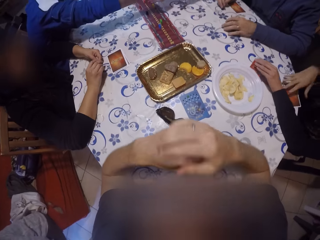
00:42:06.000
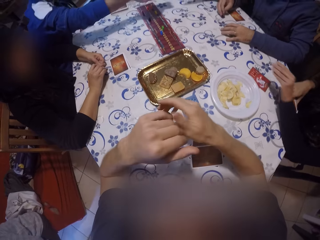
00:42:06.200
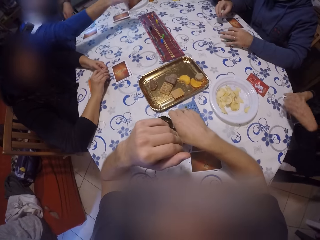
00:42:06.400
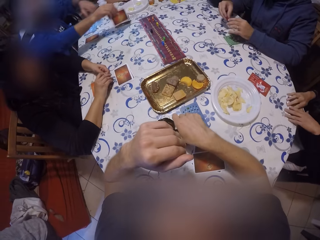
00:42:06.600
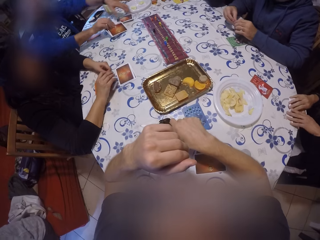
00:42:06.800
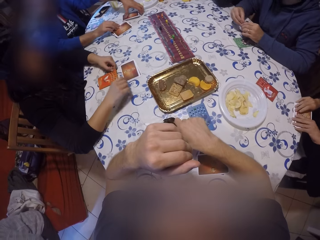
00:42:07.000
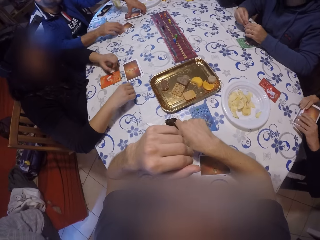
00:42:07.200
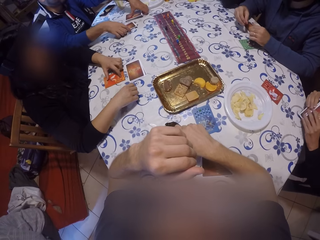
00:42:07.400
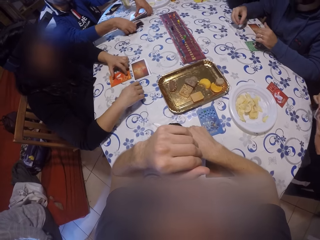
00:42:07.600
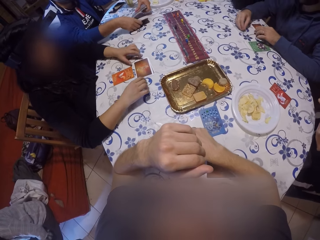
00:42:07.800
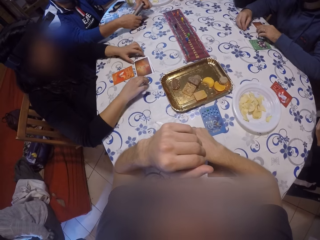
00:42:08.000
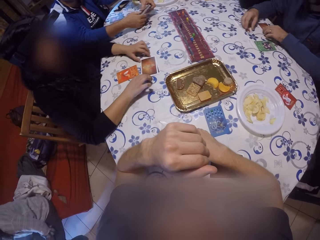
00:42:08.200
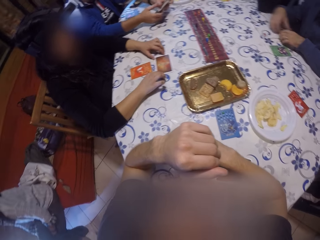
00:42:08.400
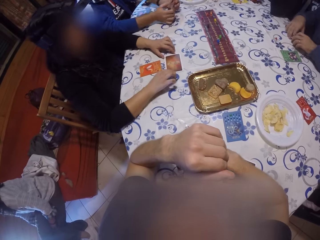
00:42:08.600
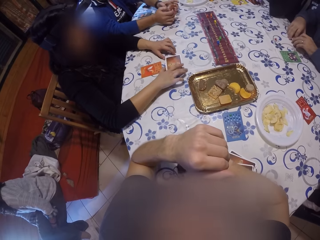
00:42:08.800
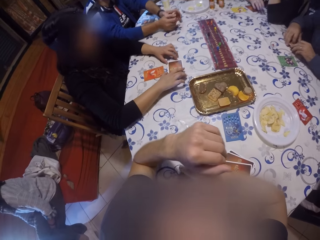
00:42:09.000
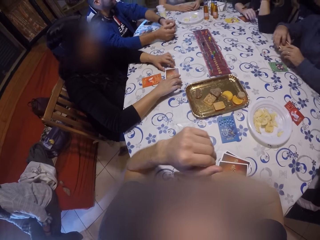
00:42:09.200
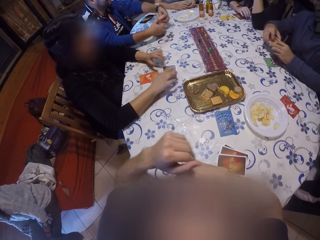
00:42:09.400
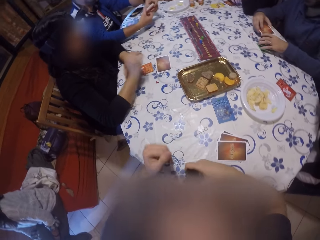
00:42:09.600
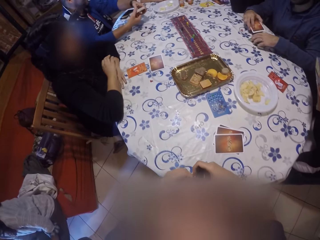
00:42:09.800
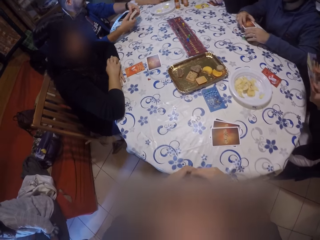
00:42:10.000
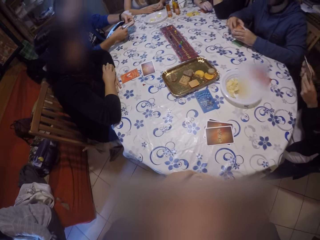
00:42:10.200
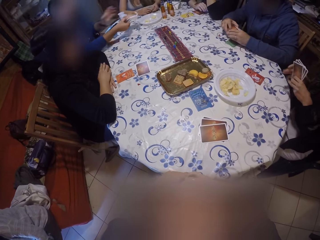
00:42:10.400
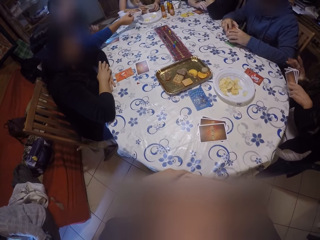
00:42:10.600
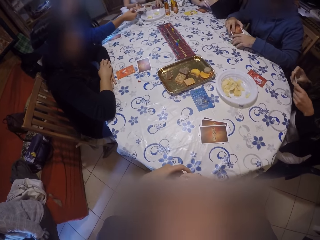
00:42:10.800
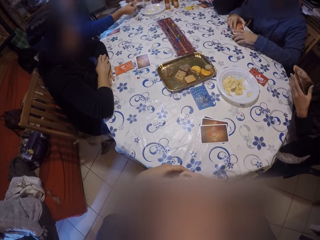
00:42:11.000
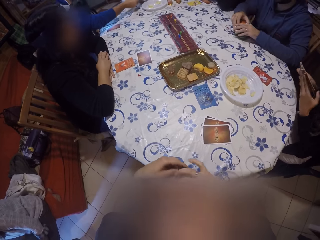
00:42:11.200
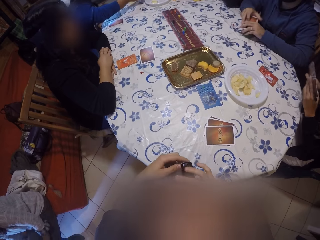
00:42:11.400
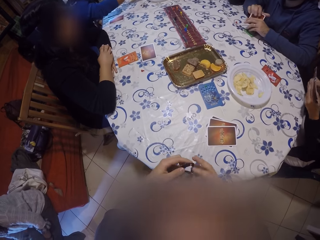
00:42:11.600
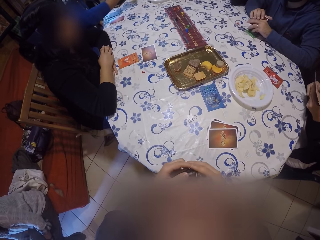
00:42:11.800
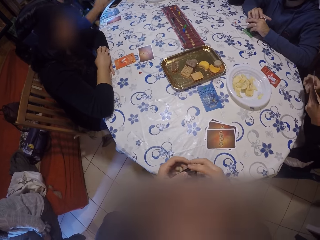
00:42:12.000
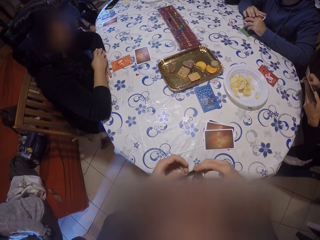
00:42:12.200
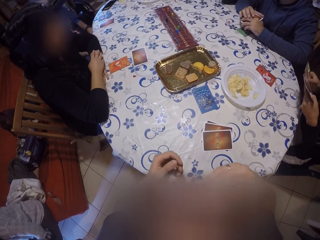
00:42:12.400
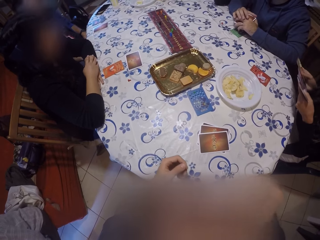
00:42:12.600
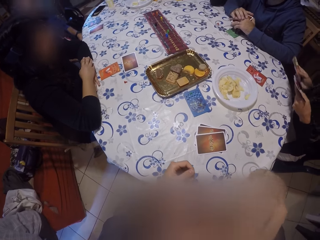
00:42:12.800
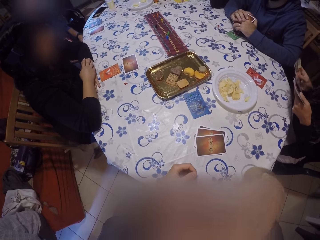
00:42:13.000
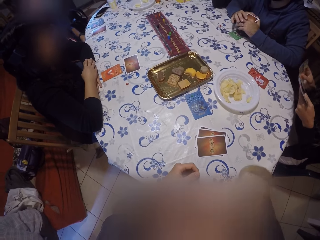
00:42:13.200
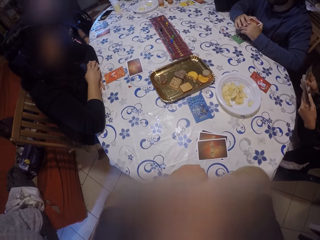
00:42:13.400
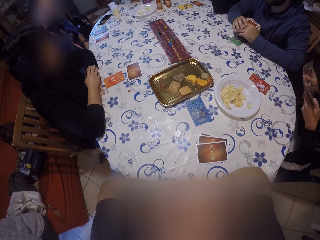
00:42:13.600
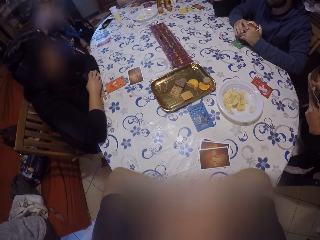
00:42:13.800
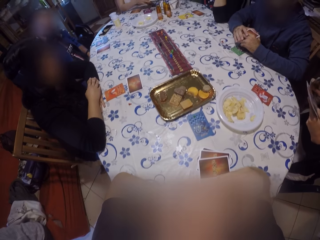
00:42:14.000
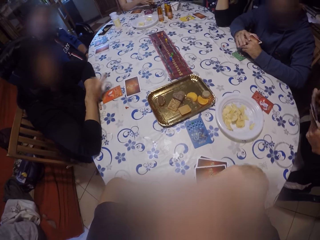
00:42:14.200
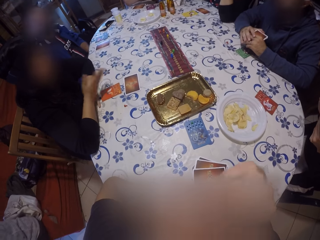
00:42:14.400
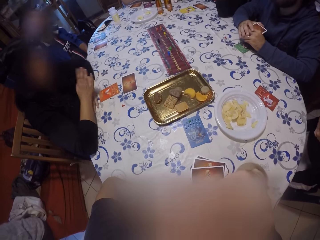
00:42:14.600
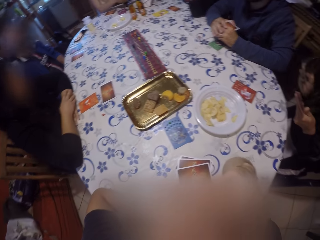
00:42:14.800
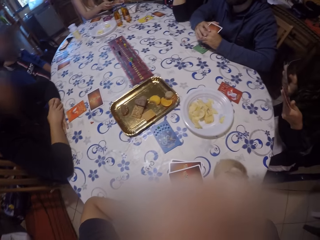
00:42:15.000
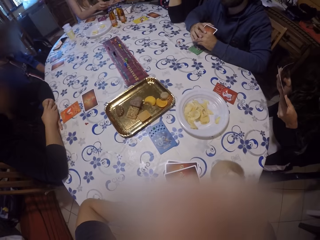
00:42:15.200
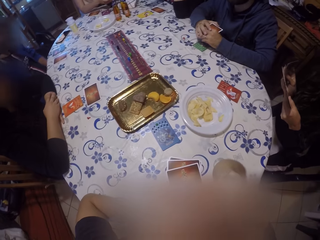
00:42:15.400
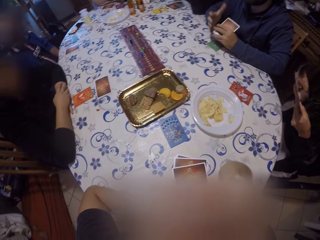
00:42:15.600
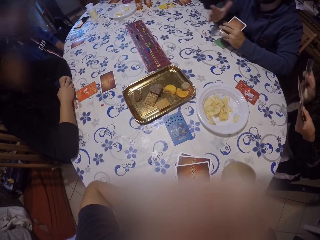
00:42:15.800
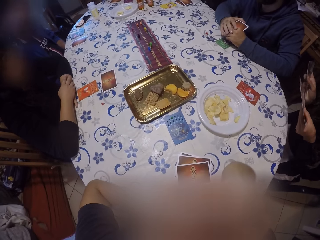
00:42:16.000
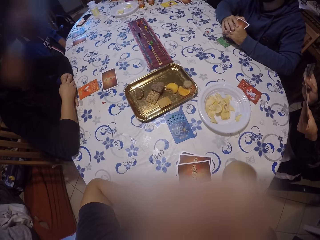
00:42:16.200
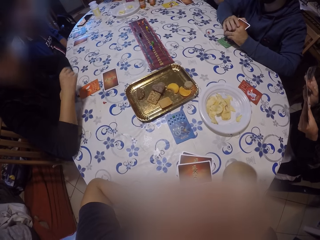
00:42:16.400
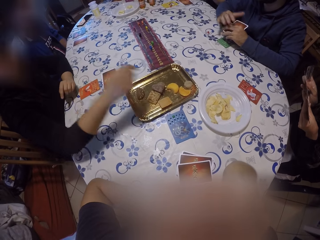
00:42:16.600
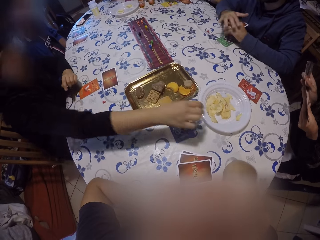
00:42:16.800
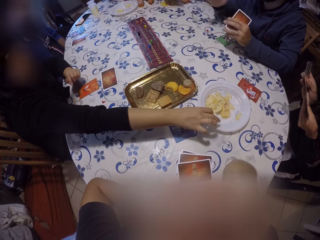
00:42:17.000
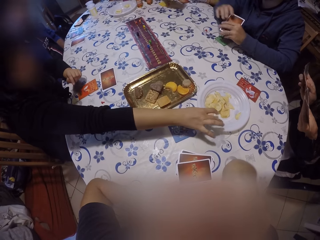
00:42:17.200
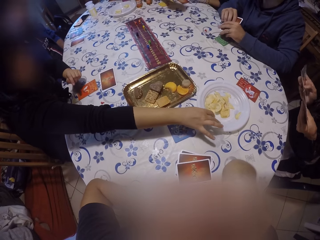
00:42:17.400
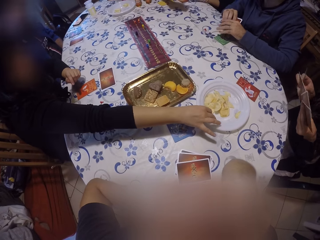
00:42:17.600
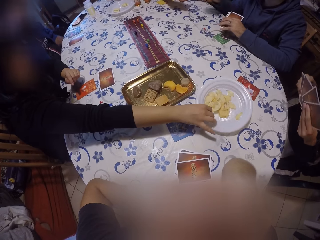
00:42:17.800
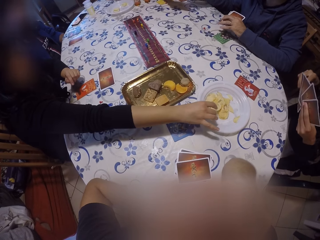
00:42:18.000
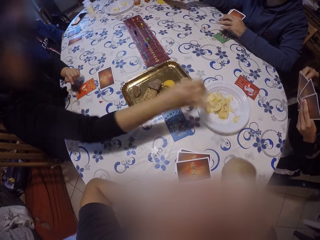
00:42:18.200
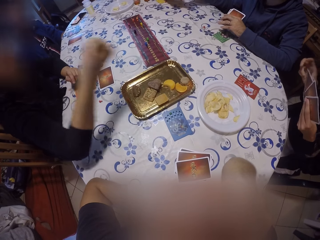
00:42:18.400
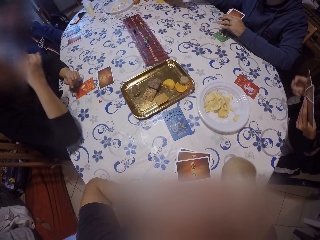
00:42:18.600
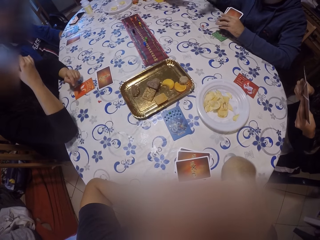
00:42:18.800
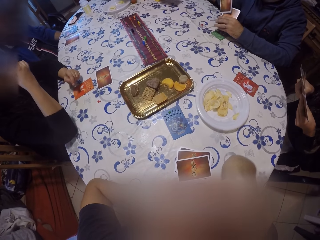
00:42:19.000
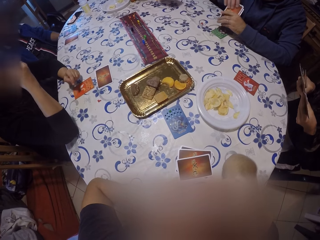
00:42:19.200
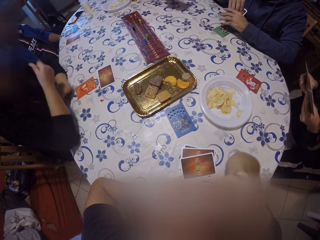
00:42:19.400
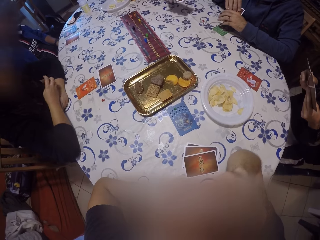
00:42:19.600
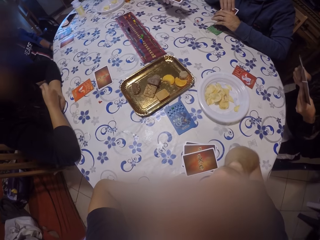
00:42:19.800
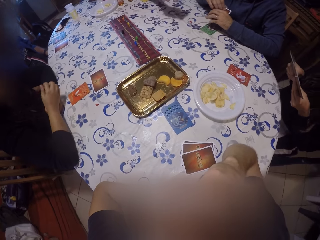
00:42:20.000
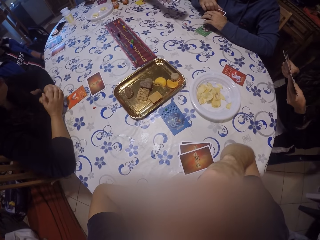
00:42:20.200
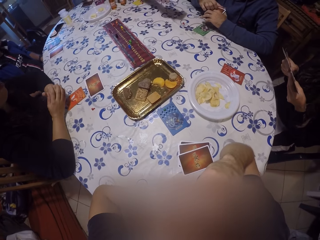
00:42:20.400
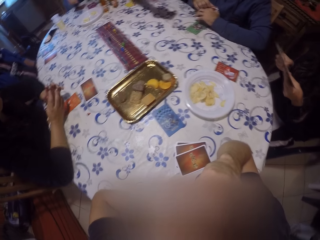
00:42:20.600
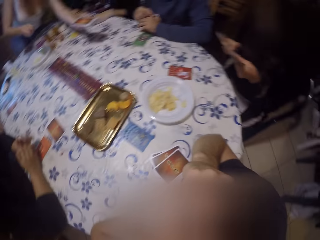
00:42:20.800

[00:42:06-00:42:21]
The first man places the card on the table with his left hand. The camera wearer moves a pair of glasses on the table with his right hand. The first woman picks the cards on the table with both hands. The other man places the cards on the table with his right hand. The other woman shifts the card on the table with both hands. The other man picks a pile of cards from the table with both hands. The first man picks the pile of cards on the table with both hands. The camera wearer picks the eye glass on the table with his right hand. He picks cards on the table. He holds the pair of glasses with both hands. The first woman turns the cards in both hands. The other man gives the pile of cards to a third woman. The first woman shuffles cards in both hands. The camera wearer hangs the eye glasses on his shirt with his right hand. He touches the face. The other woman sways a hand. The camera wearer looks around. The other woman picks a chip from the white plate with her right hand. The first man holds a pile of cards with his left hand. He collects a card from the third woman with his right hand. The other woman puts the chip in her mouth with her right hand. The first man puts the card in his left hand with his right hand. A person picks a card on the table.

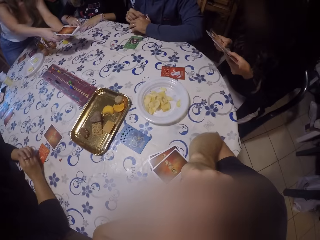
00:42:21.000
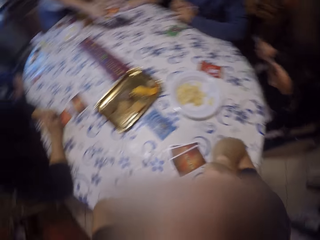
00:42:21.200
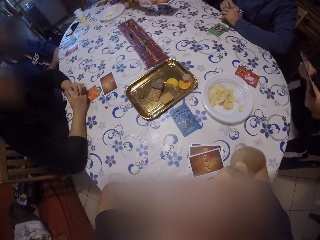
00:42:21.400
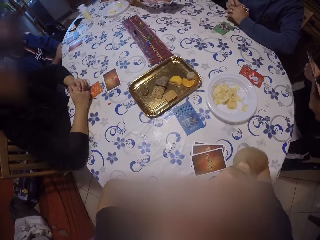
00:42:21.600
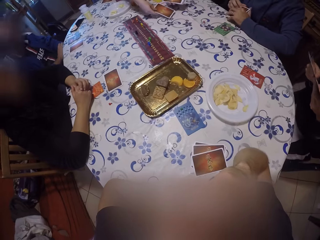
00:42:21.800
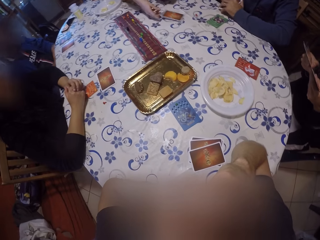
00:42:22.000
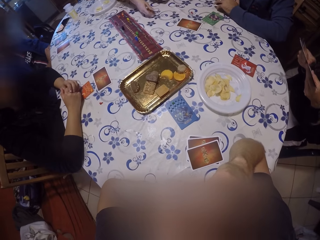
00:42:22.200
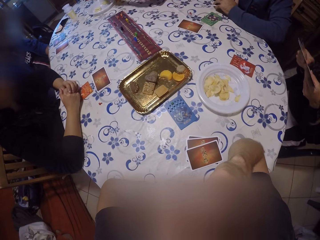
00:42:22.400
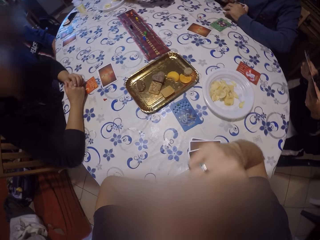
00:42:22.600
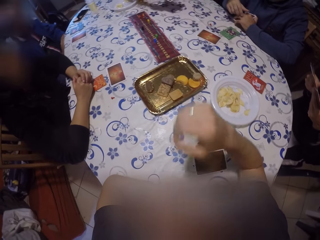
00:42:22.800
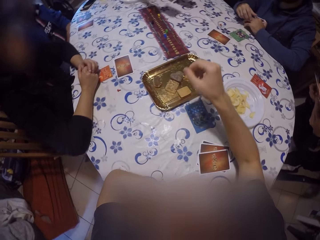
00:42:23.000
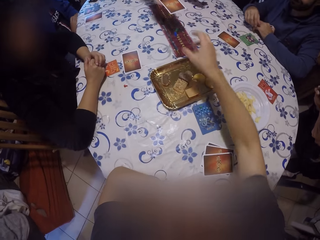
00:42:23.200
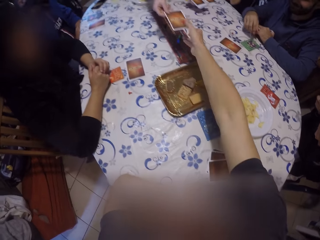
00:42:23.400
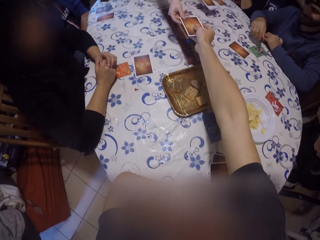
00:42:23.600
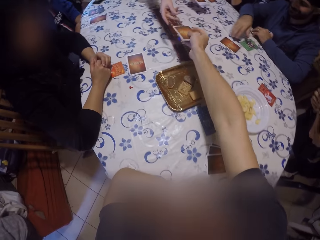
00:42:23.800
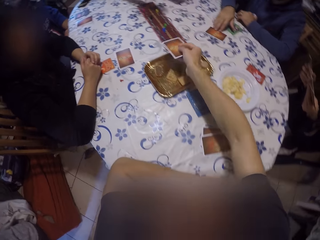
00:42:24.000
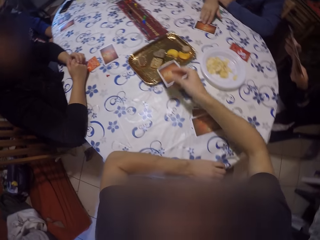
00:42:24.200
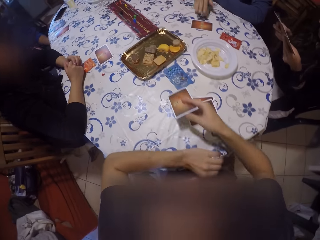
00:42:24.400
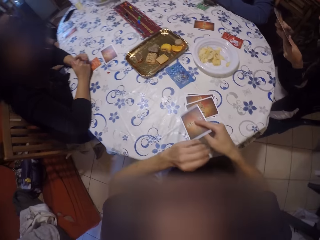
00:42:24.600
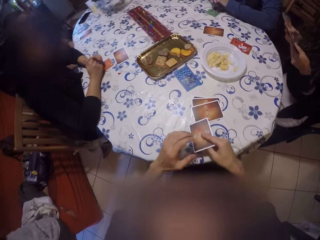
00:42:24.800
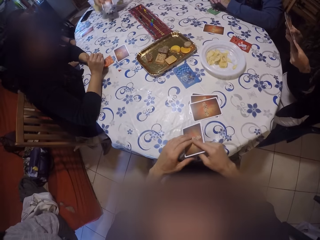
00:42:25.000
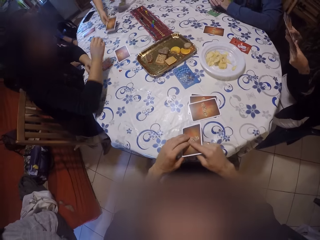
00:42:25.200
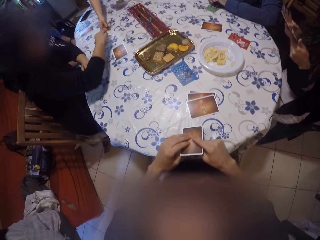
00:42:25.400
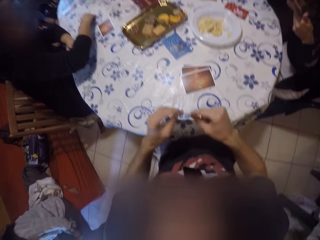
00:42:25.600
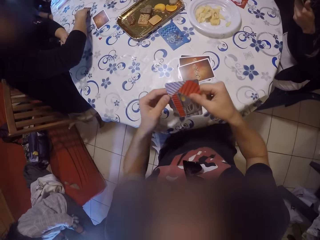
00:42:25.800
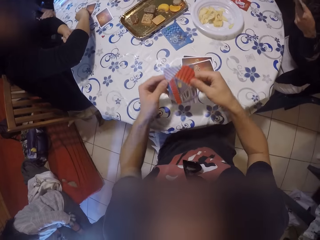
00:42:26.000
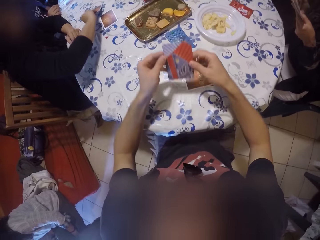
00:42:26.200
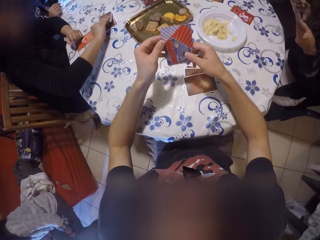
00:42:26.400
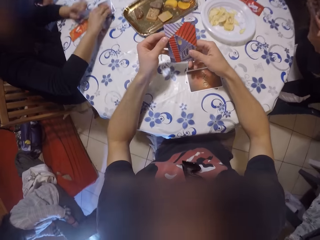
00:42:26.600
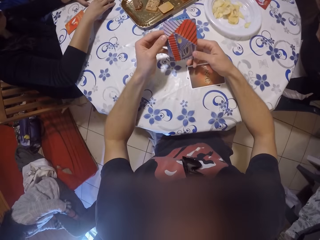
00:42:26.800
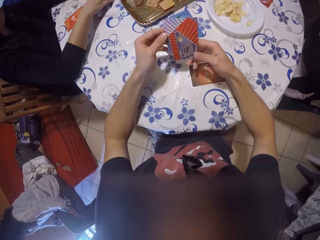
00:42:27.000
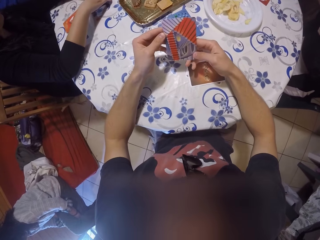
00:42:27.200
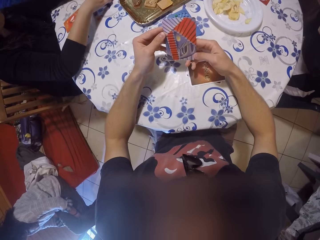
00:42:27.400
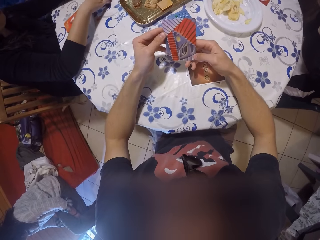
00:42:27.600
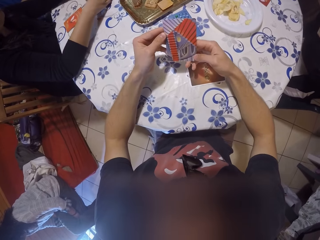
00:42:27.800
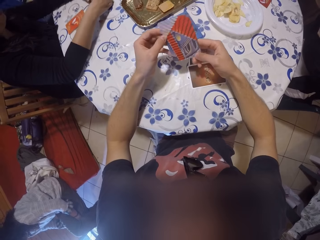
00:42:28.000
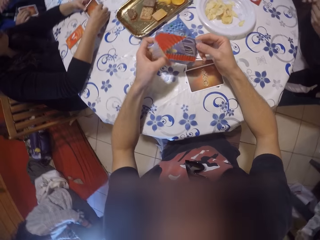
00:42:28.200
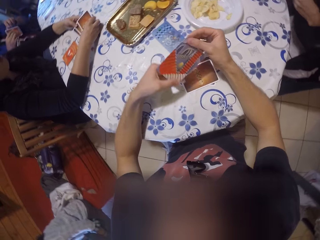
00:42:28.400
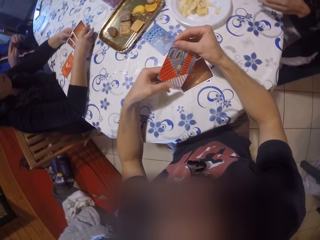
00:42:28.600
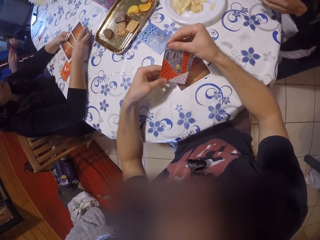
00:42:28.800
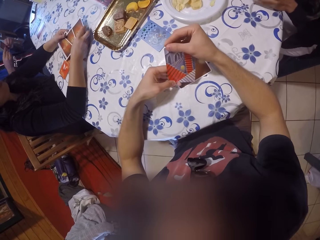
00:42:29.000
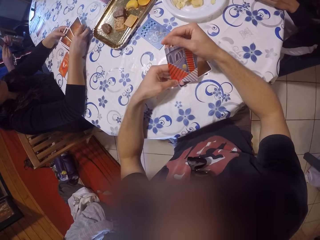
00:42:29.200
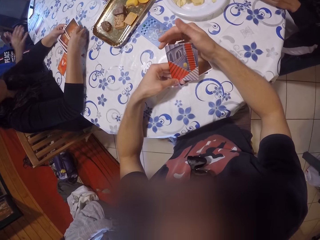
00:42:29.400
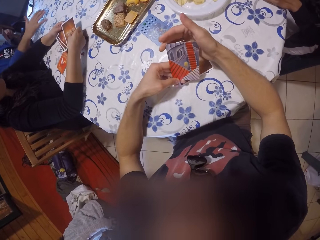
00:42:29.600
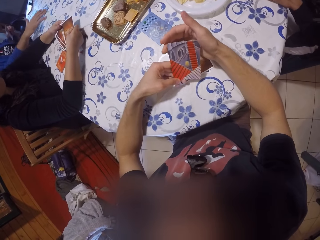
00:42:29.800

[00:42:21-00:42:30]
A woman puts a card on a table. The camera wearer collects a card from the woman with his right hand. A man pushes the card on the table with his right hand. The camera wearer holds the card with both hands. The woman drops a card on the table with her right hand. Another woman picks a card on the table with her right hand. She places the card on the pile of cards with her right hand, and picks the pile of cards on the table with both hands. The camera wearer checks on the card. He turns the card with both hands. The other woman shuffles the pile of cards with both hands. A third woman places her left hand on the table.
